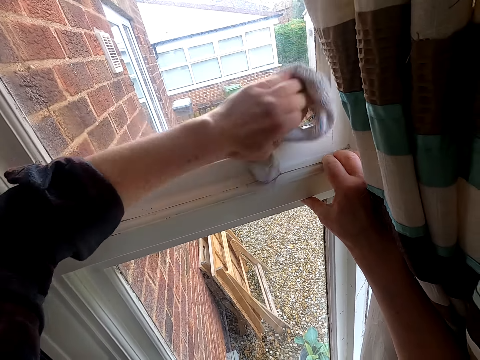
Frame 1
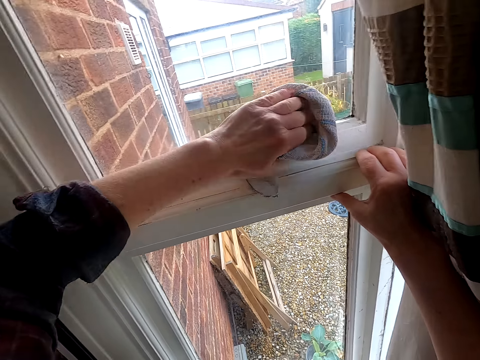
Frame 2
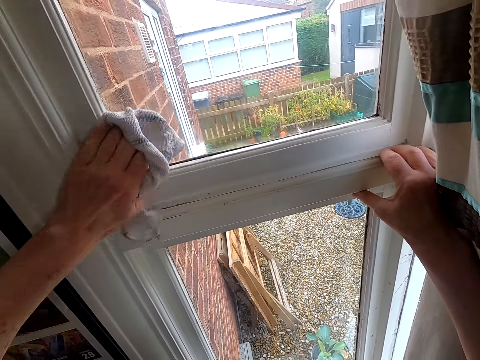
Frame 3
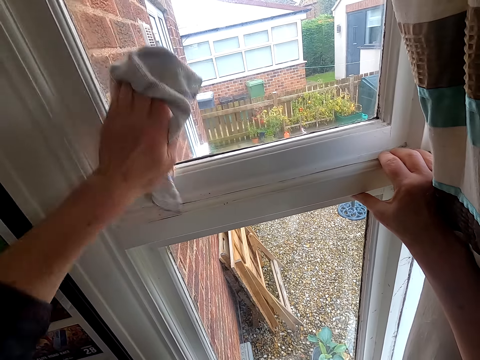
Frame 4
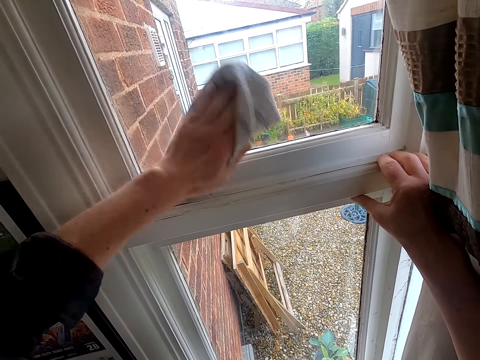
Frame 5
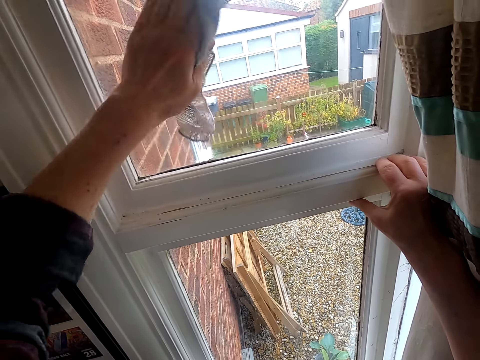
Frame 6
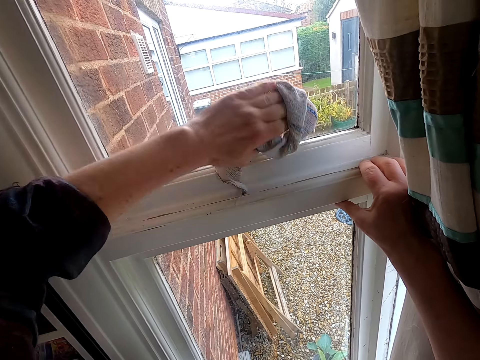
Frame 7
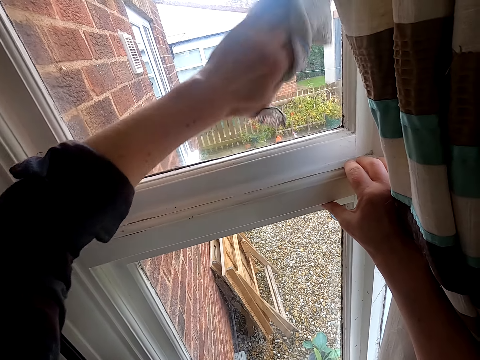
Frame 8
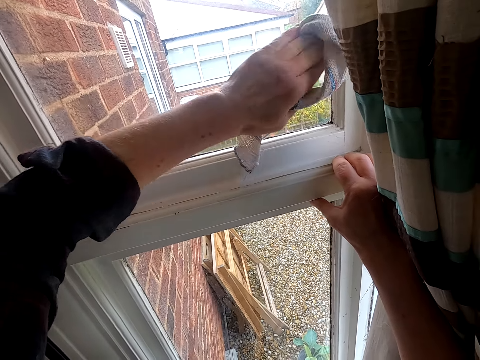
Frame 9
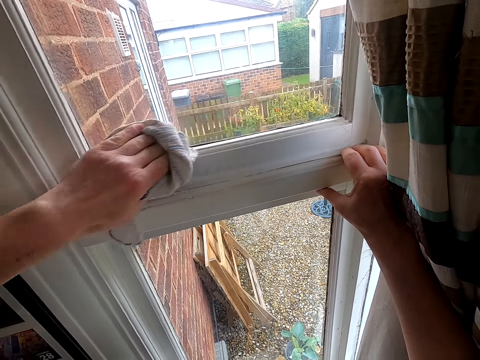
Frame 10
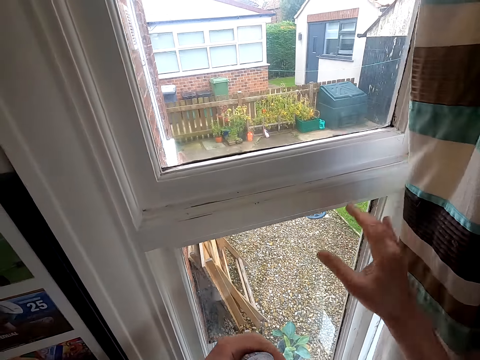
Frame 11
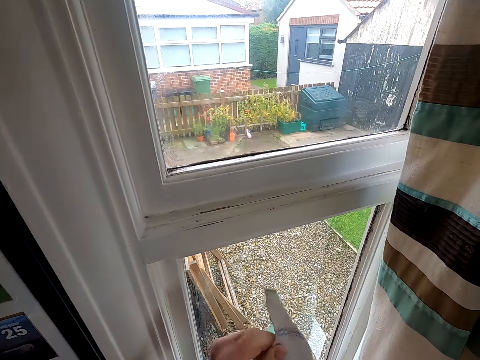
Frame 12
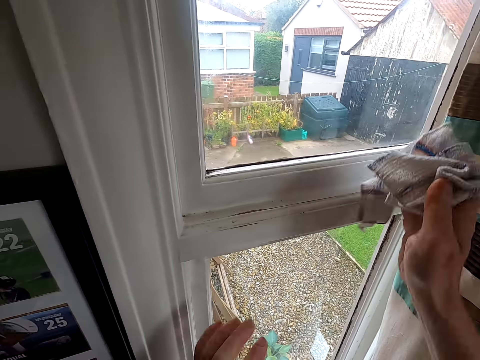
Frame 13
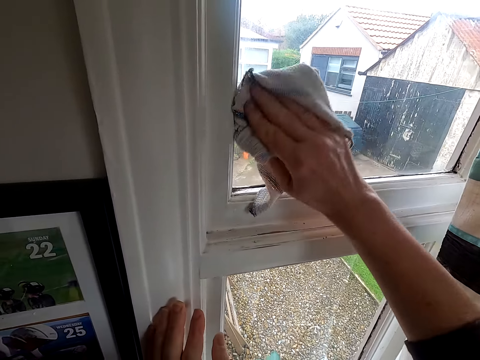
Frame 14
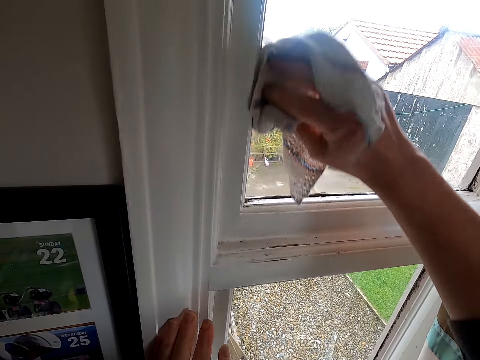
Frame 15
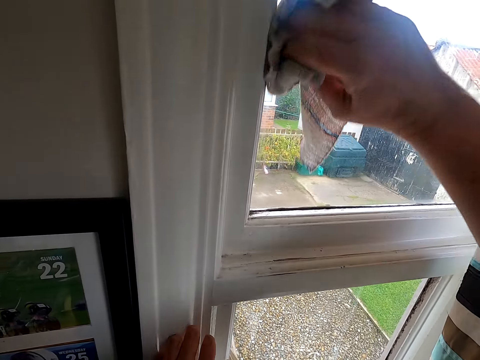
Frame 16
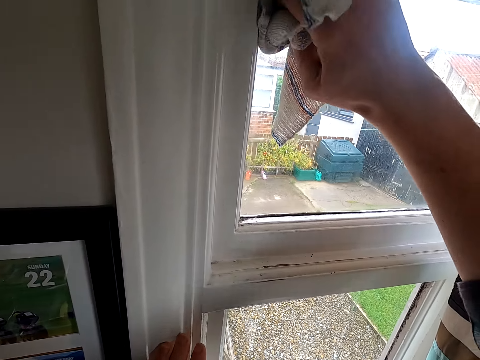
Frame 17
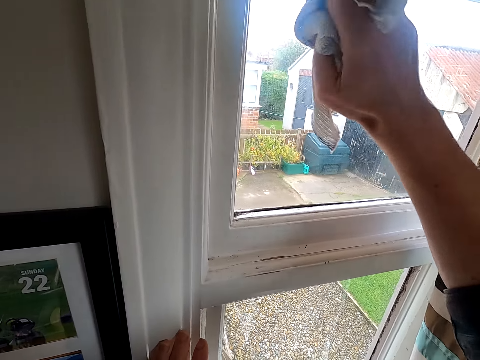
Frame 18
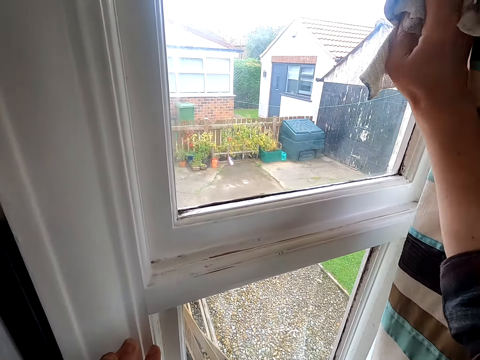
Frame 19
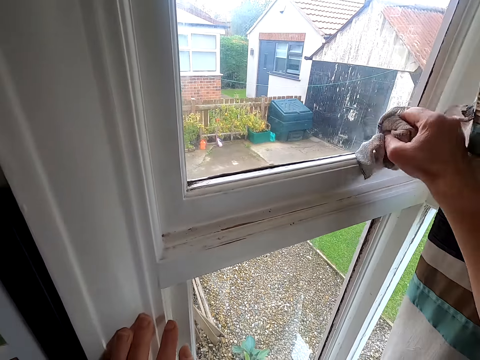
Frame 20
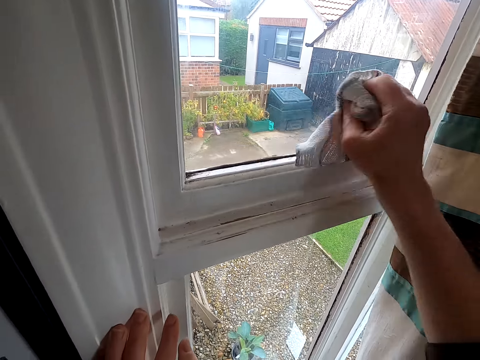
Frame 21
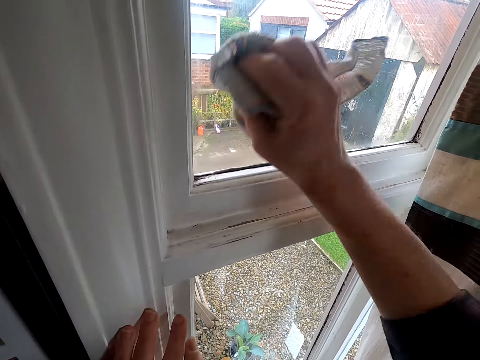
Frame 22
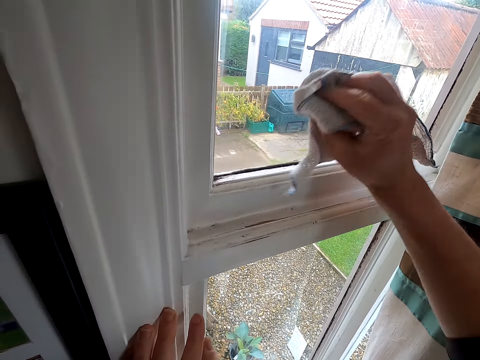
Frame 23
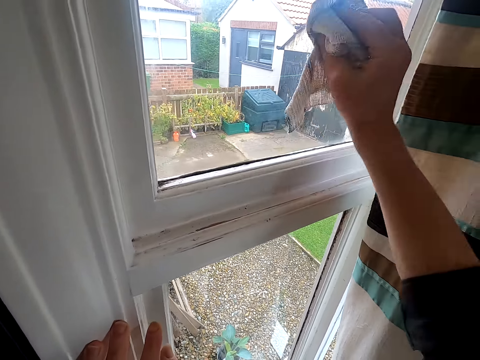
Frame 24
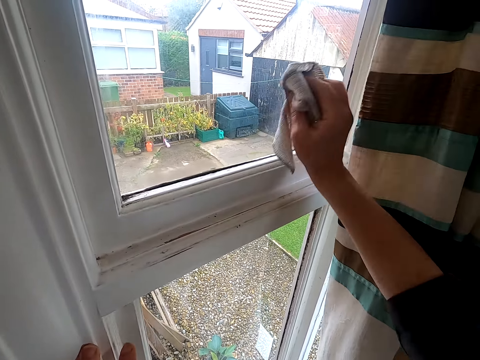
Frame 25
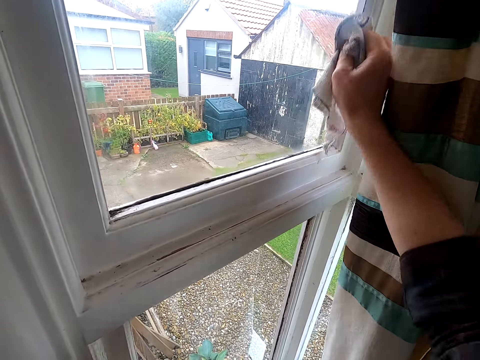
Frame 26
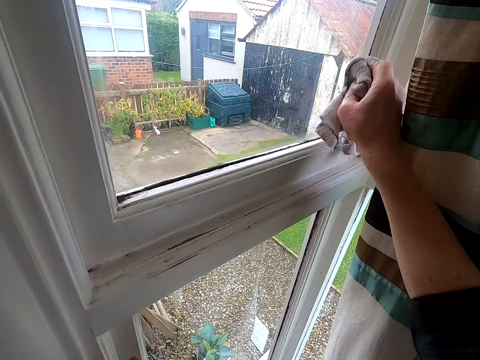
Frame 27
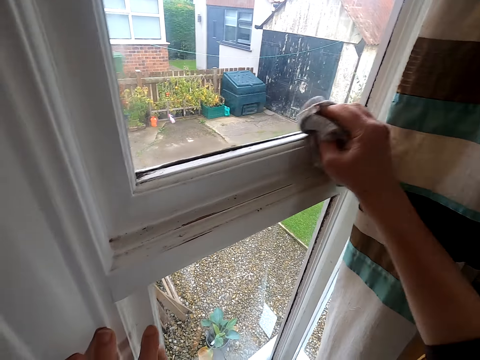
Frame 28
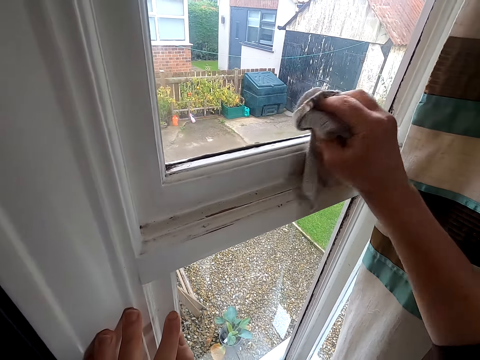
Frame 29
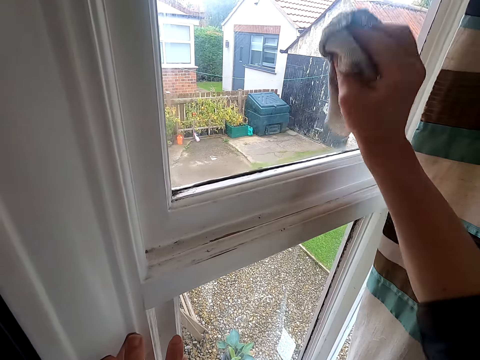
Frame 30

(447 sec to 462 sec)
The camera wearer transfers the cloth to the right hand. They clean the window with the cloth.

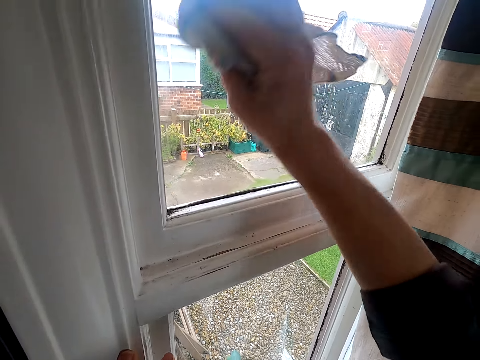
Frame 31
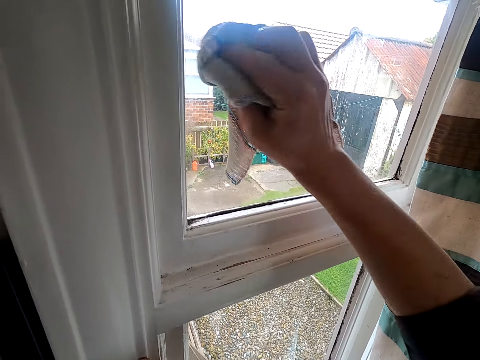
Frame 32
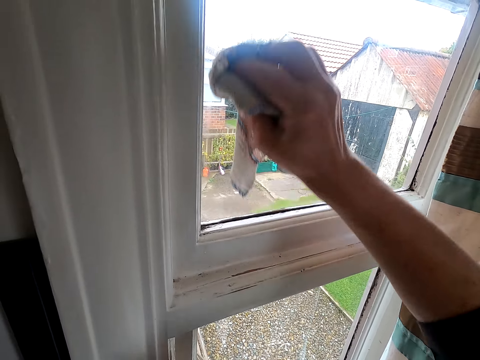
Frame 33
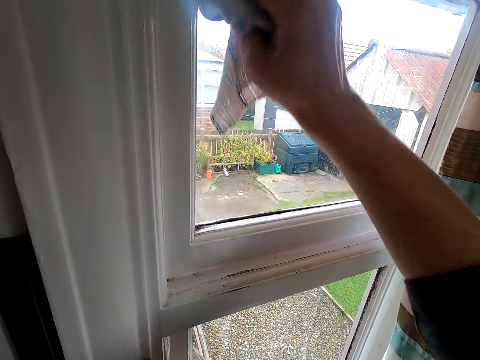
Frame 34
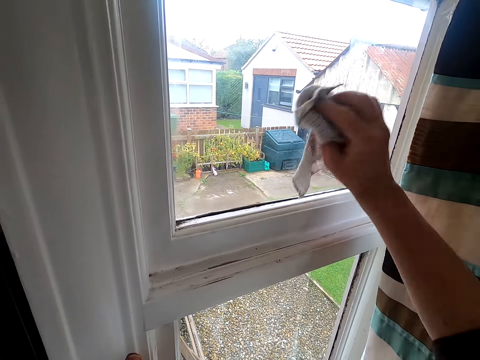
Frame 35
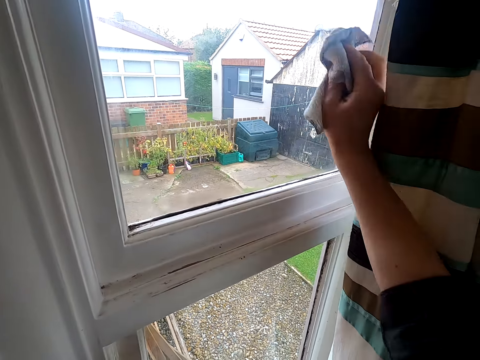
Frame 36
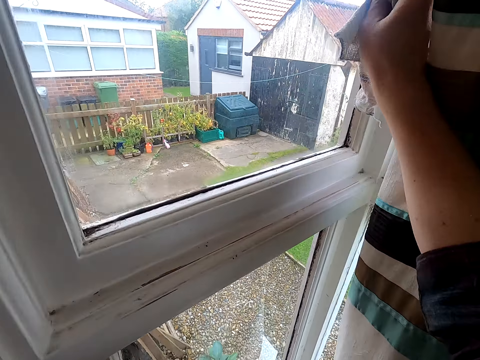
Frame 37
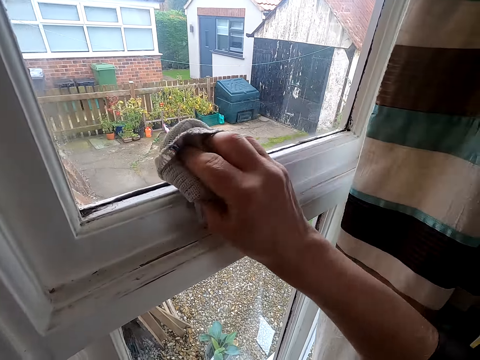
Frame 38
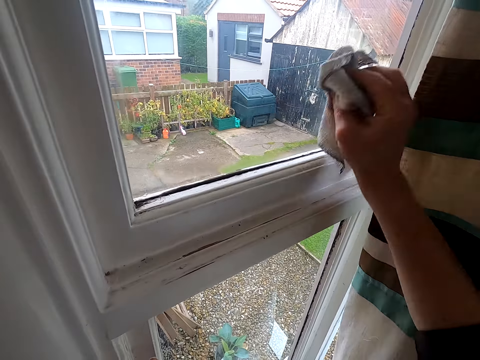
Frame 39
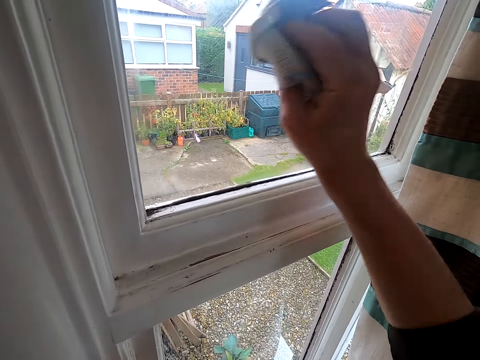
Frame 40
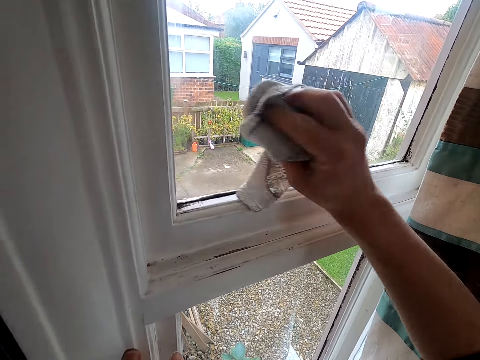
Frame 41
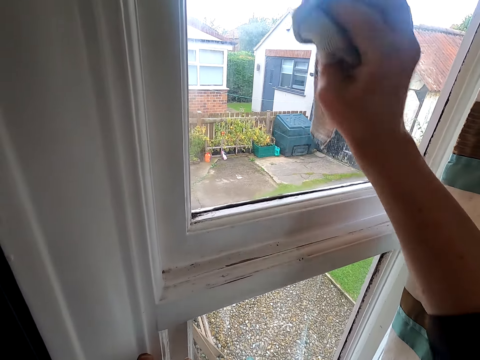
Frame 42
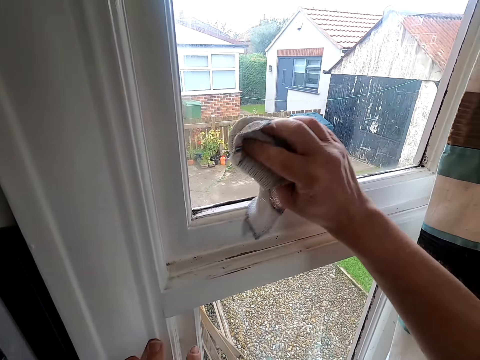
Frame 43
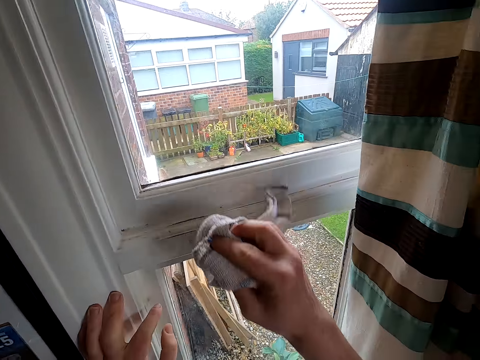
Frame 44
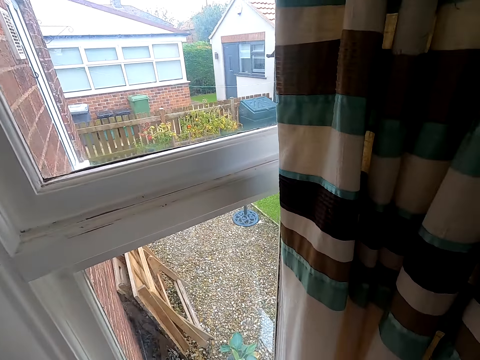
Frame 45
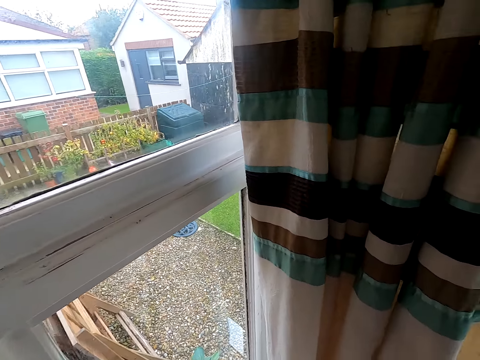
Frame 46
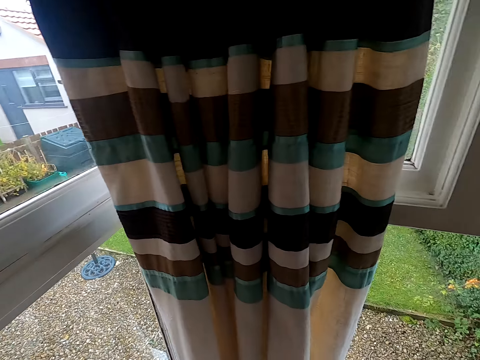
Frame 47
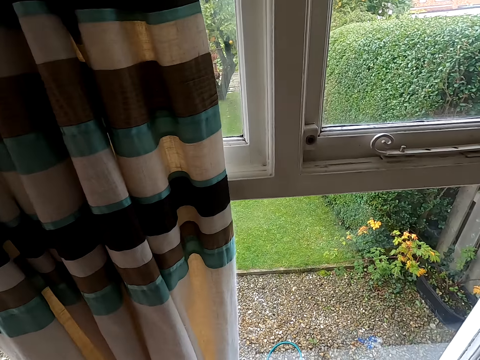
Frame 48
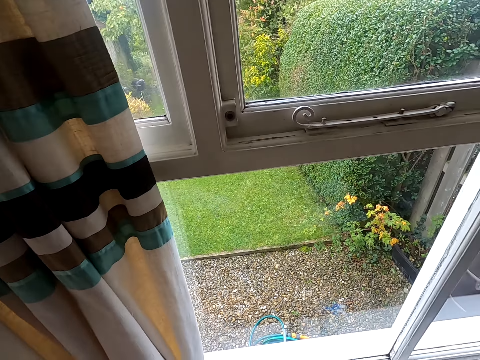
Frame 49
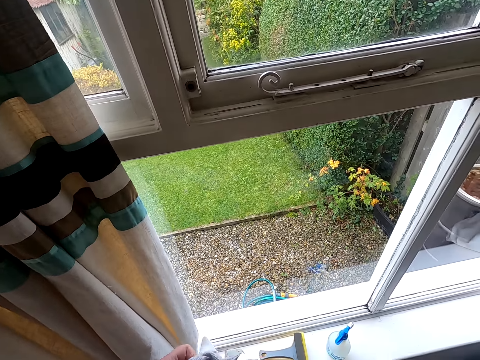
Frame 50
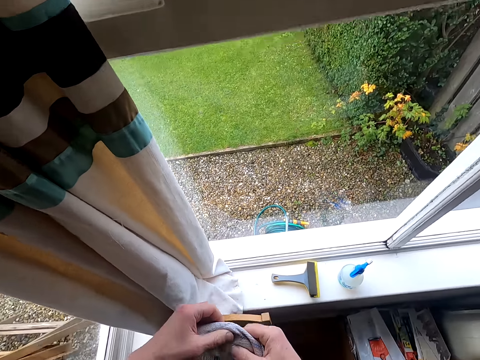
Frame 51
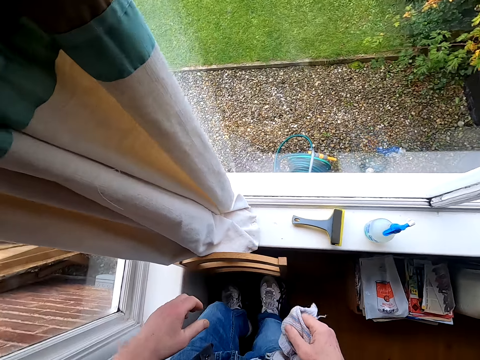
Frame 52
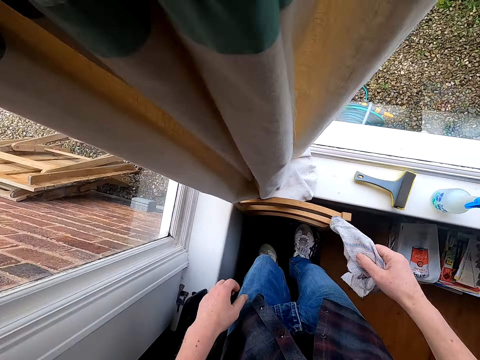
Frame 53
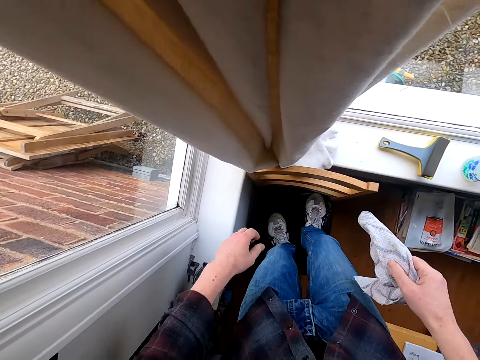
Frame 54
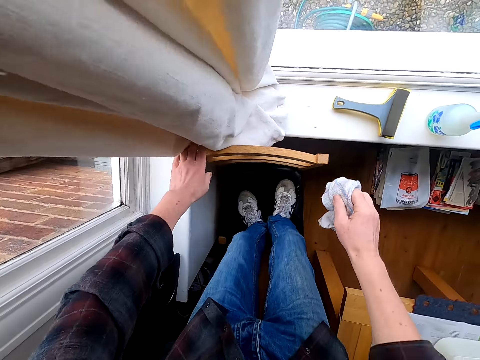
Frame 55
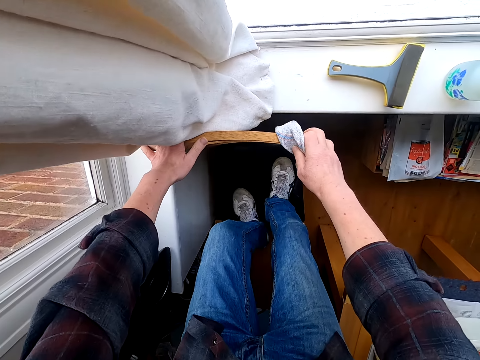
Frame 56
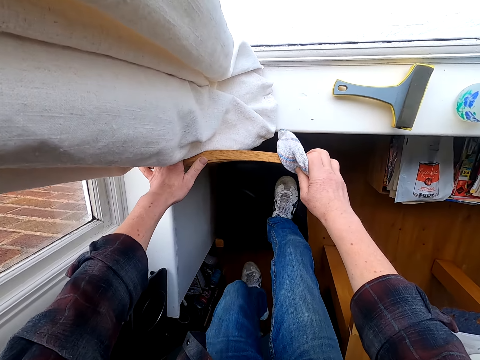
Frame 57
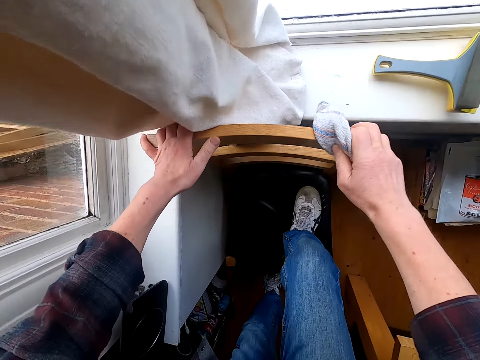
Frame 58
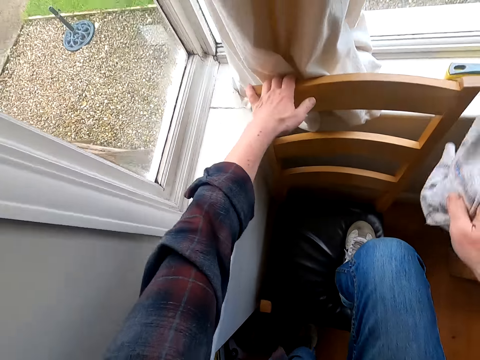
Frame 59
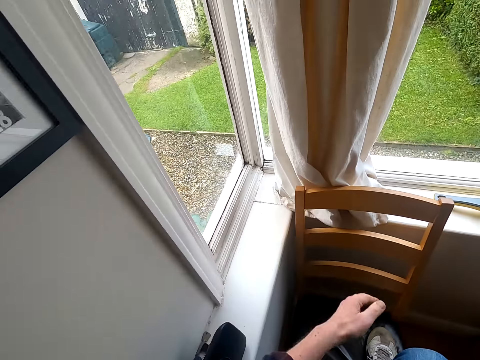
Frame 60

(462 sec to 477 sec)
The camera wearer steps off the chair. They look at the window. They climb down from the chair.
